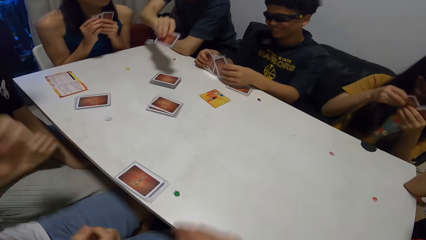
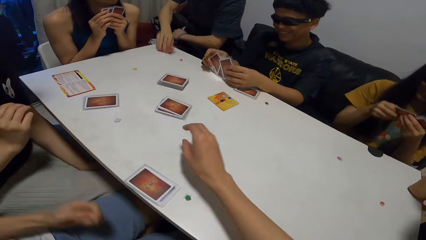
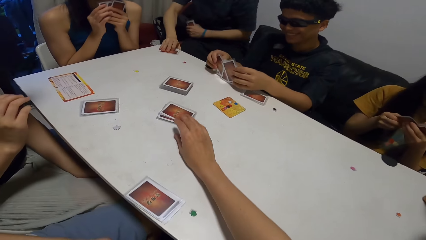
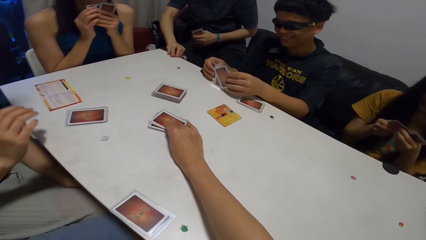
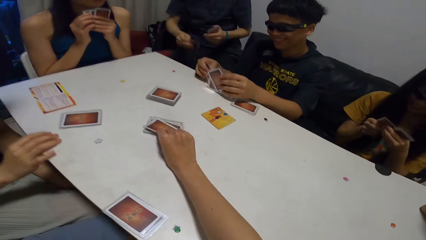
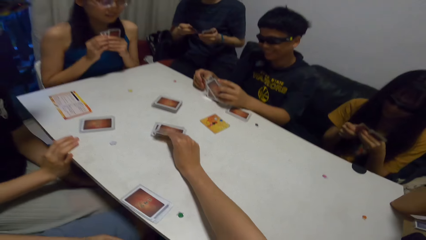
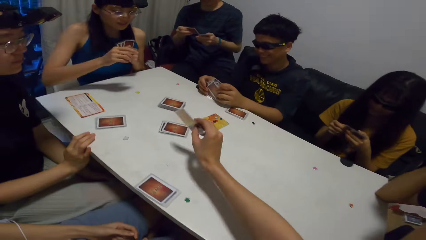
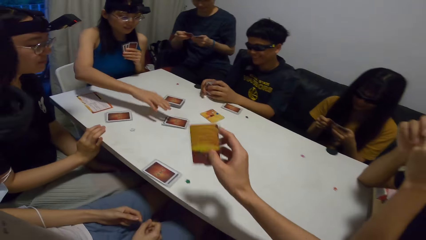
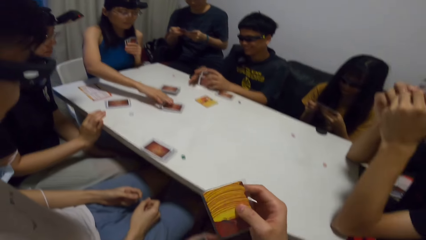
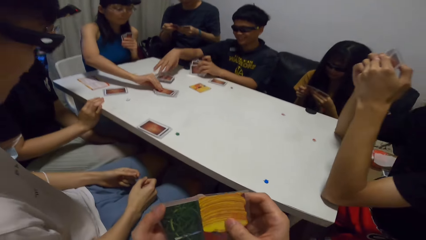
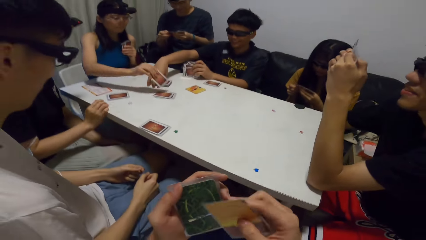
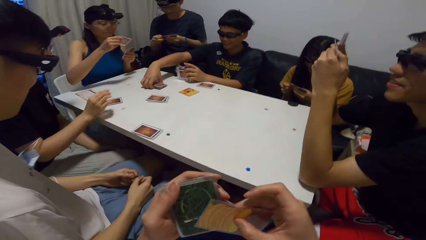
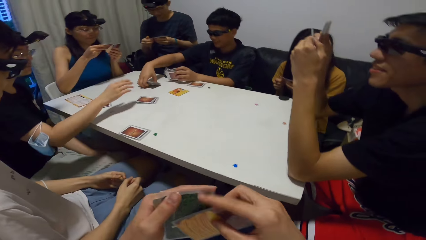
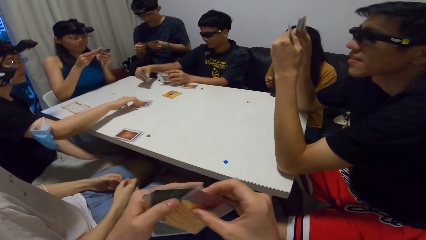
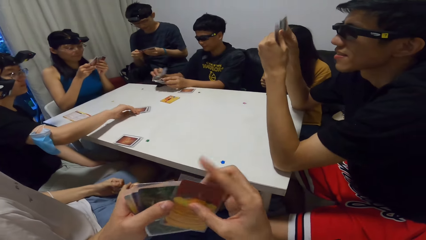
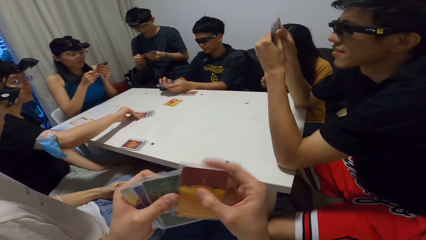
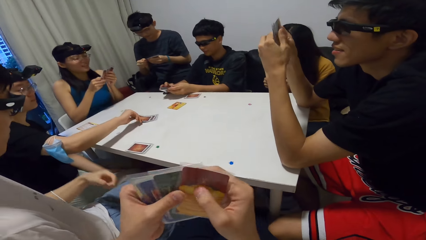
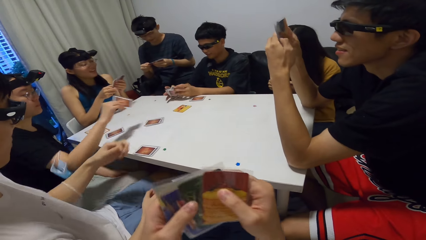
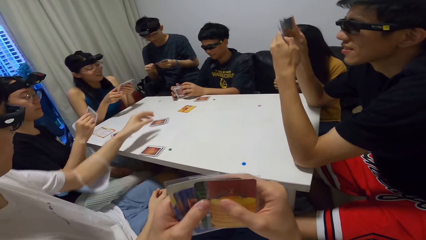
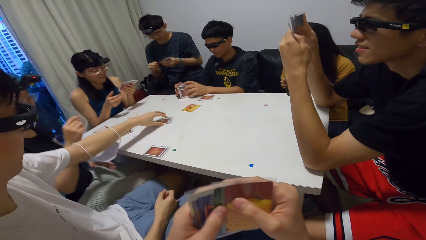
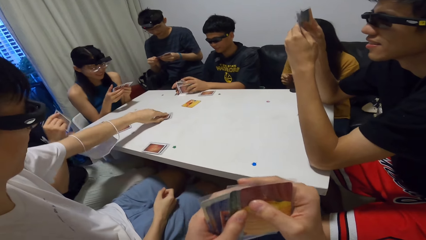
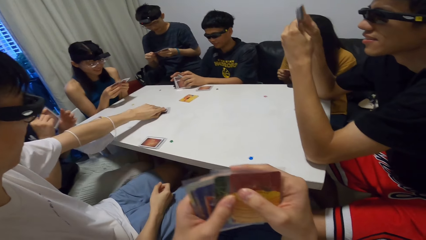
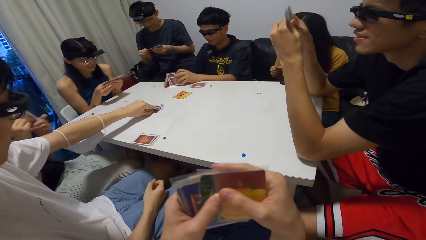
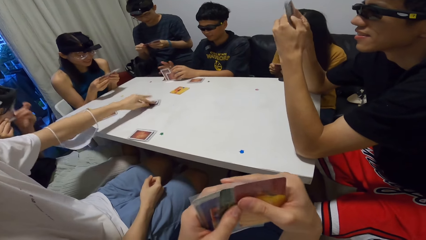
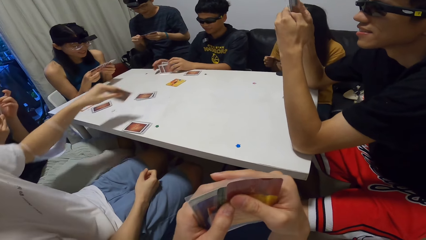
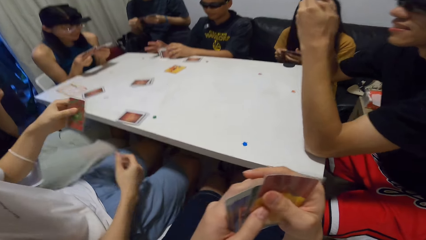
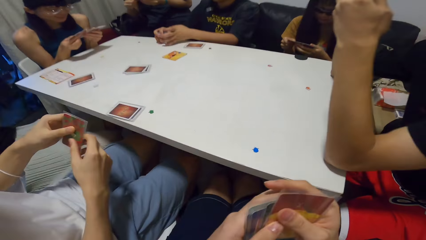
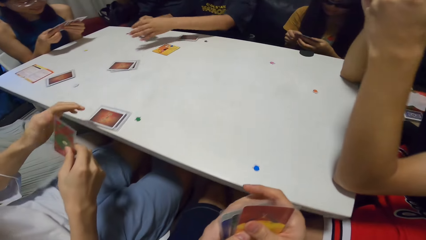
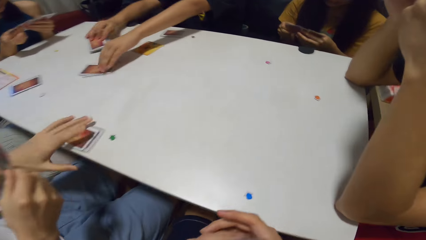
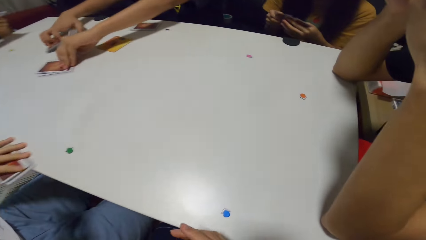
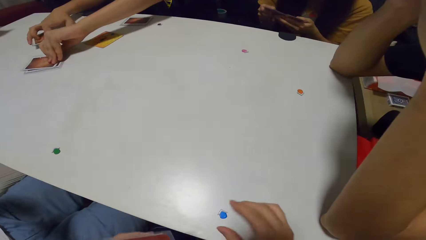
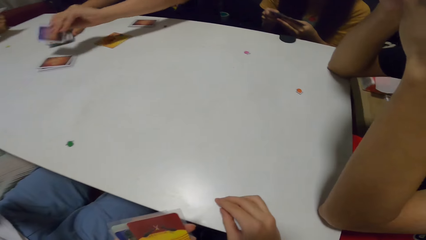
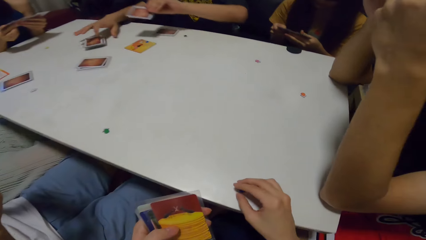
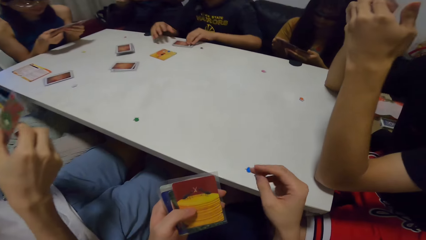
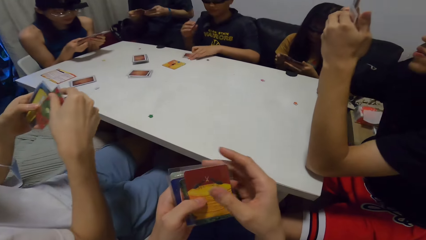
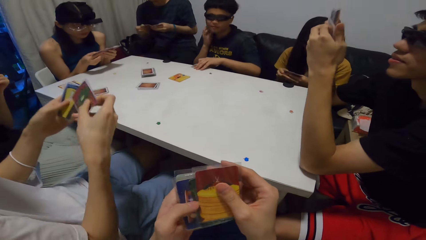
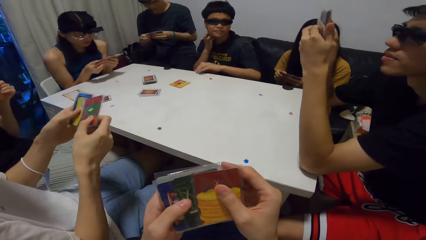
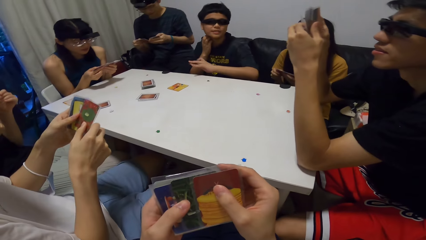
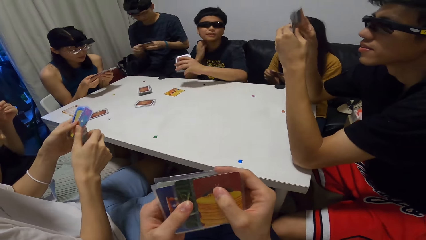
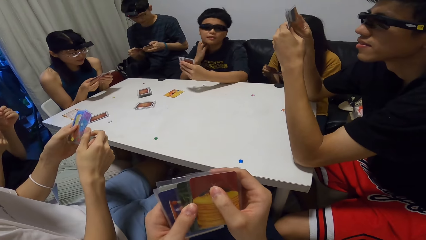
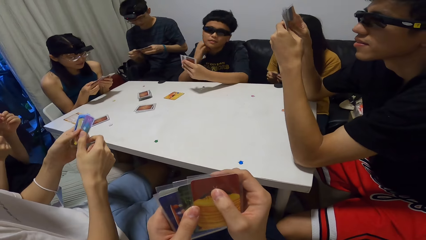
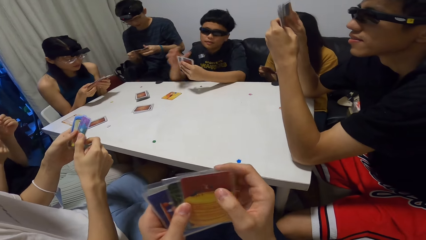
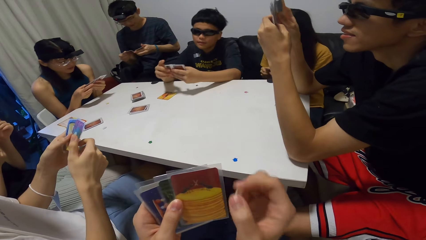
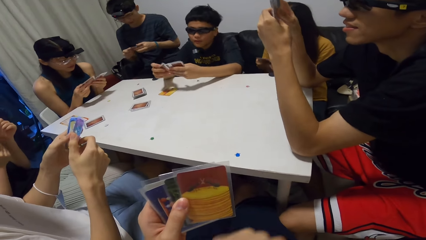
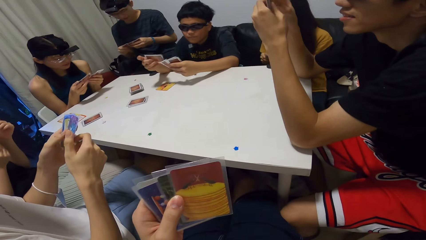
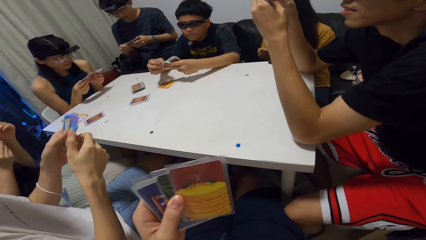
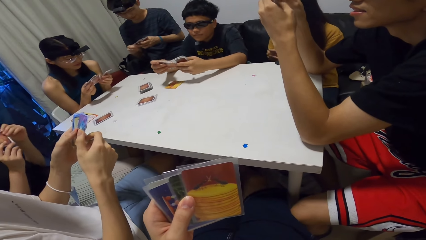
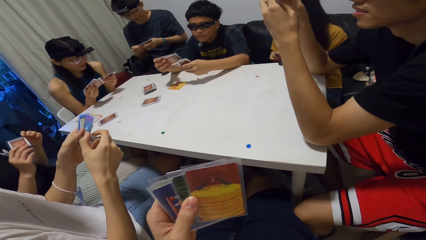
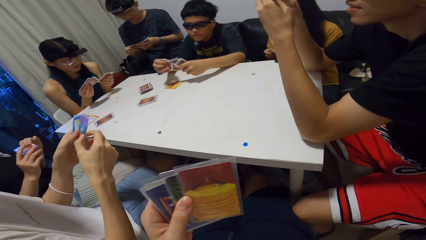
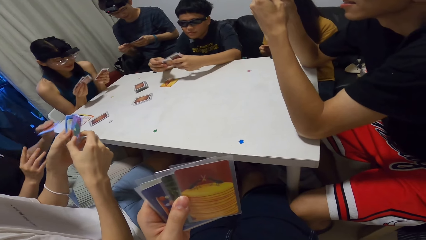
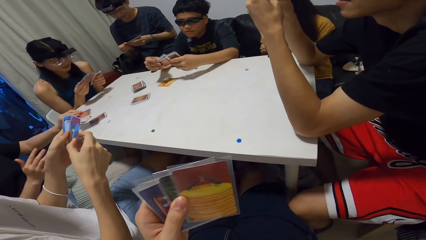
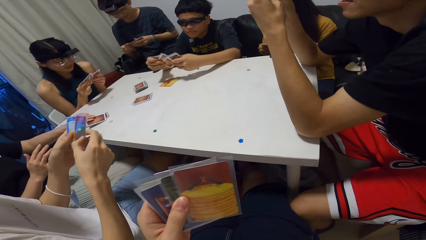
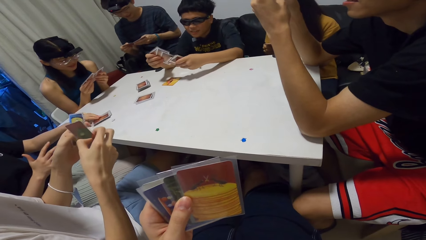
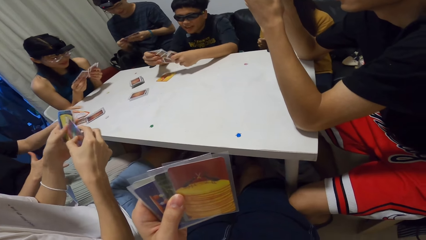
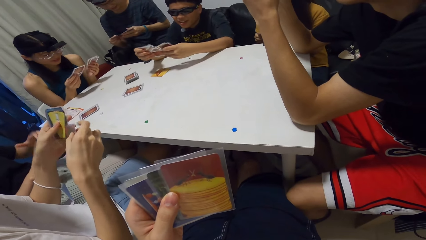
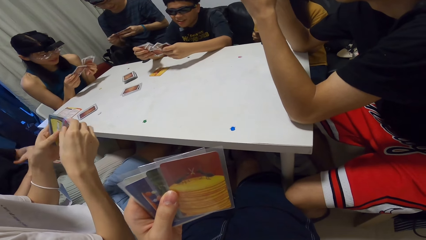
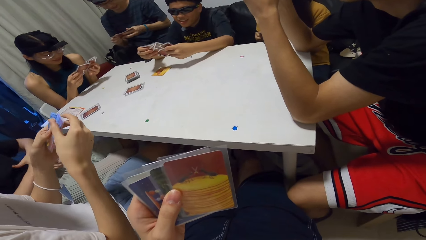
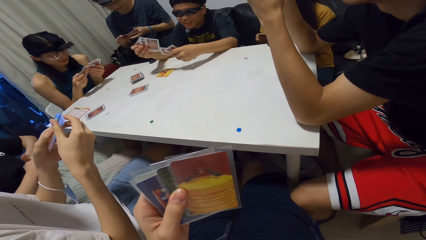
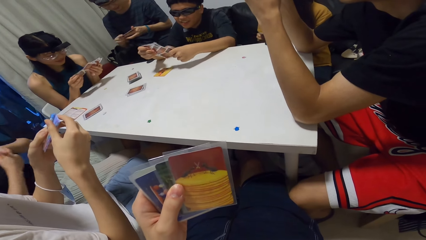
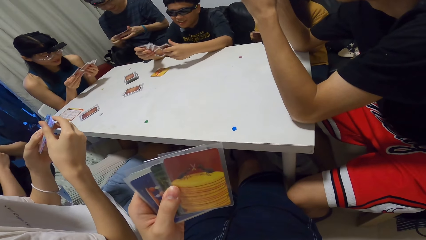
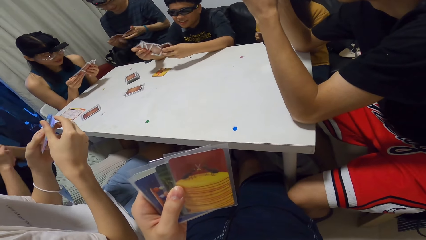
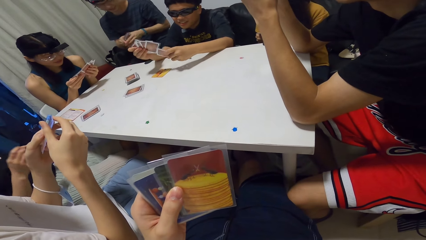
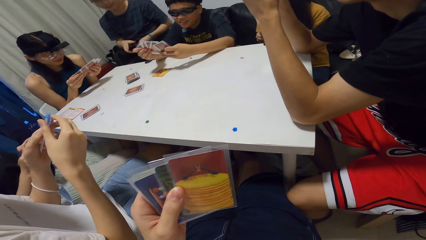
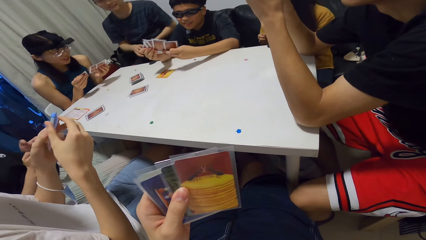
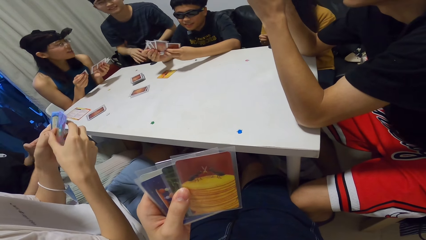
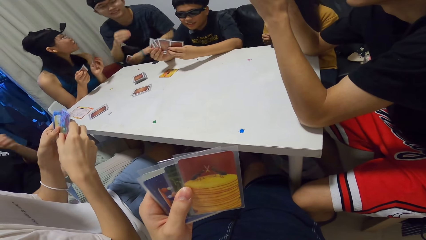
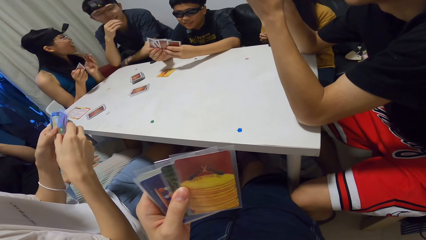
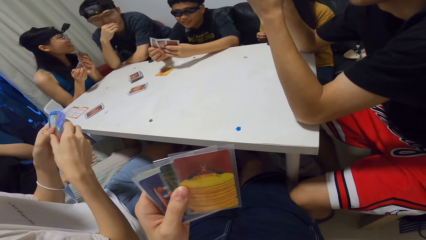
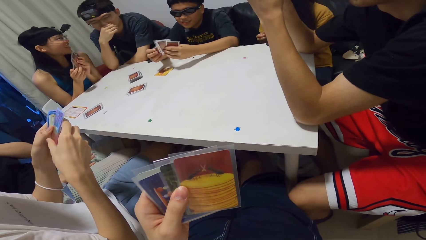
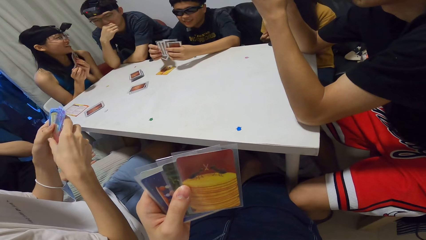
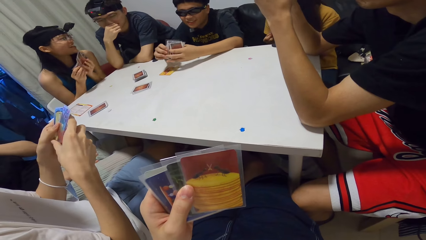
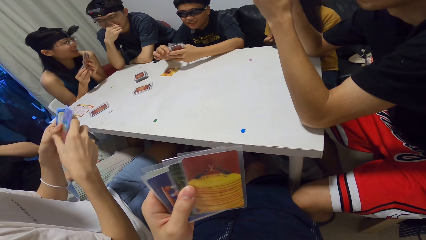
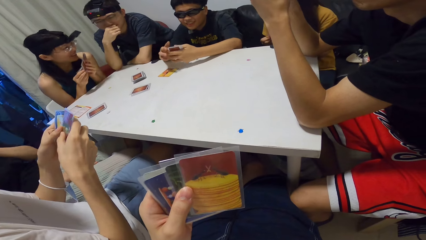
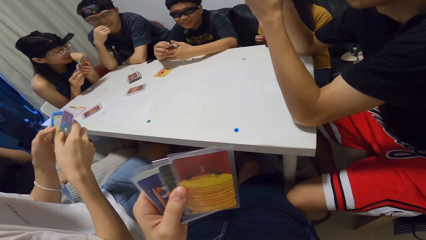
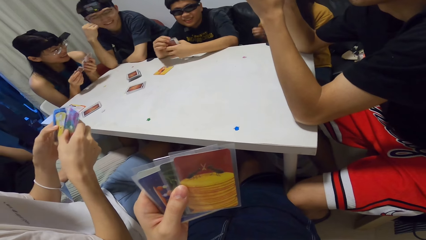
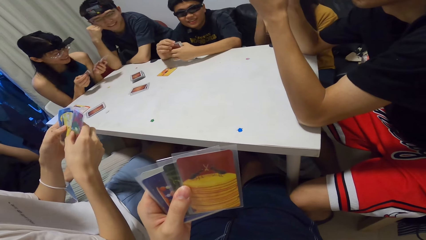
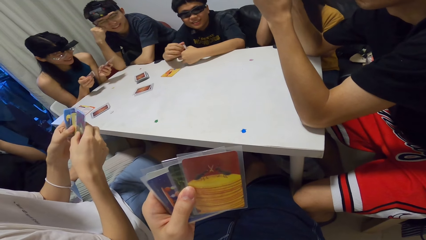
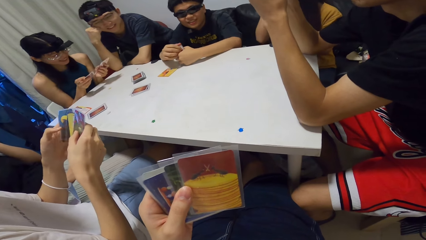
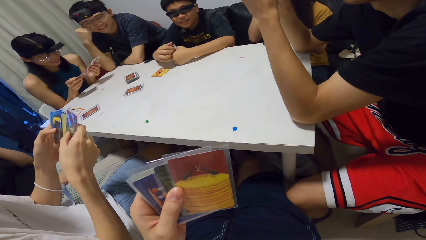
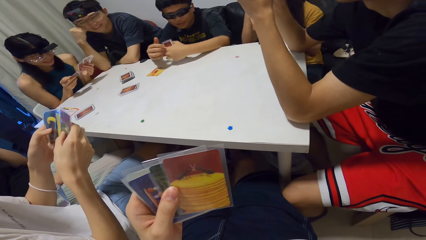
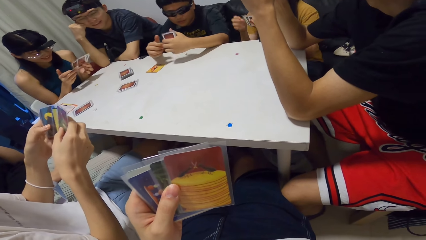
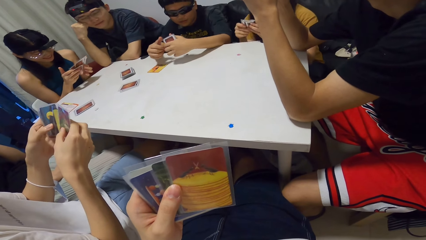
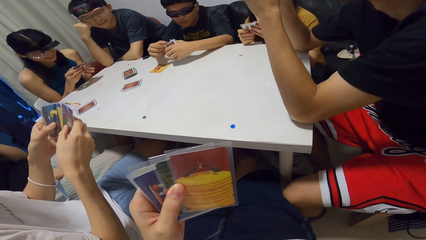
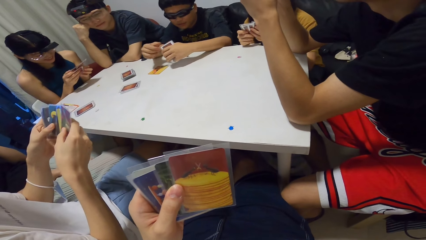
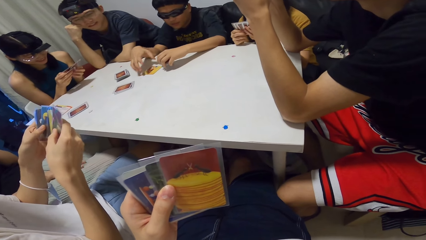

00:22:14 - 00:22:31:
A man picks up a card from the other stack of cards with his right hand. The camera wearer picks up a card from the other stack of cards with his right hand. A woman picks up a card from the other stack of cards with her right hand. Another man looks through his set of cards with both hands. A third man picks up the first stack of playing cards with his right hand. The third man shuffles the first stack of playing cards with the cards from the table with both hands. A fourth man picks up a card from the other stack of cards with his right hand. A fifth man picks up a card from the other stack of cards with his right hand. The third man drops the cards on the table with his right hand and picks up a card from the other stack of cards with his left hand. The people look through their sets of cards in their hands. The camera wearer looks through his set of cards with both hands. The fourth man drops his card on his set of cards on the table with his left hand.
